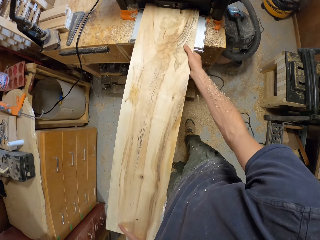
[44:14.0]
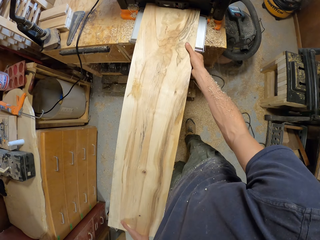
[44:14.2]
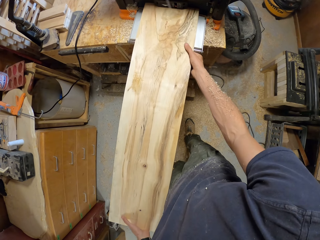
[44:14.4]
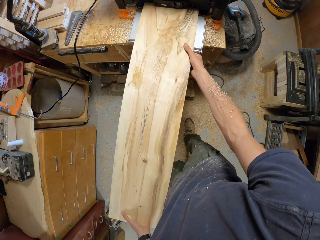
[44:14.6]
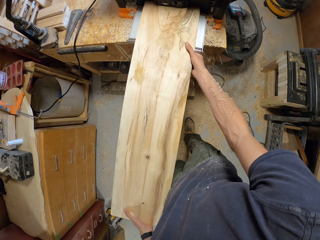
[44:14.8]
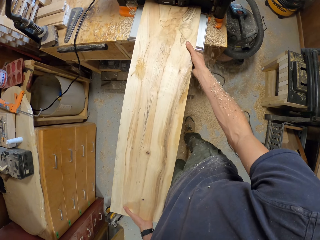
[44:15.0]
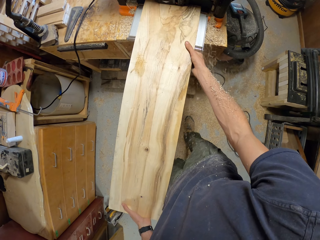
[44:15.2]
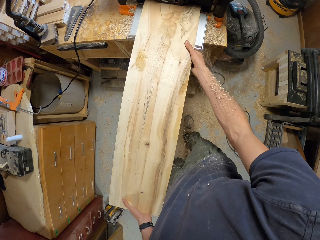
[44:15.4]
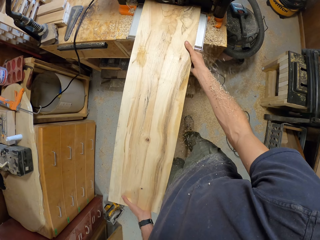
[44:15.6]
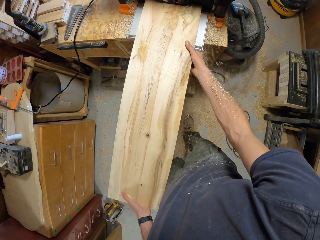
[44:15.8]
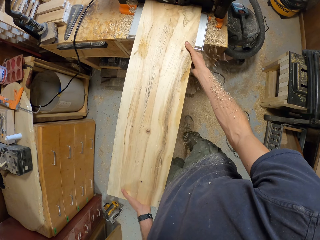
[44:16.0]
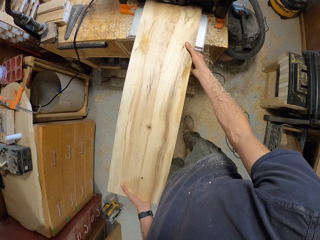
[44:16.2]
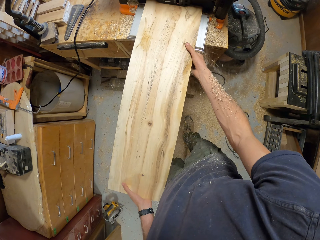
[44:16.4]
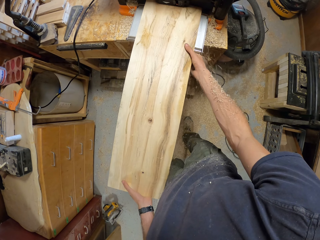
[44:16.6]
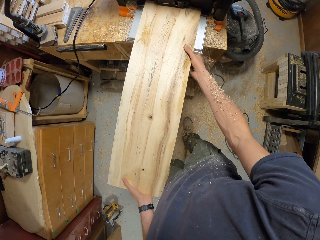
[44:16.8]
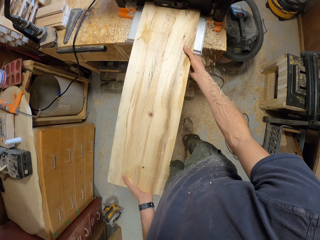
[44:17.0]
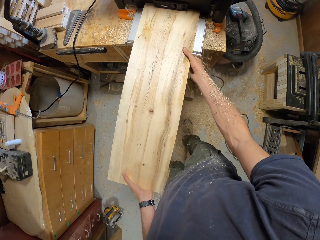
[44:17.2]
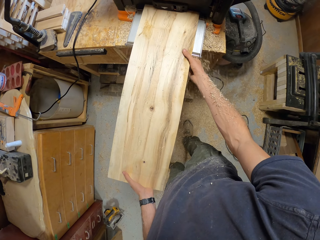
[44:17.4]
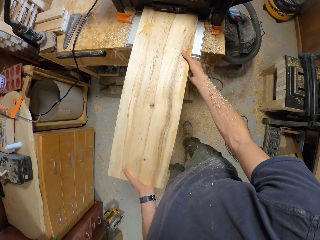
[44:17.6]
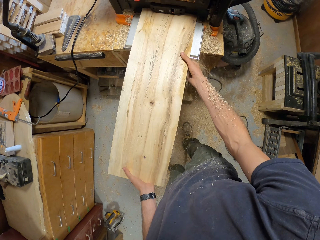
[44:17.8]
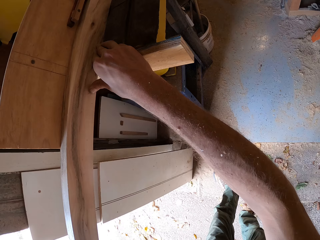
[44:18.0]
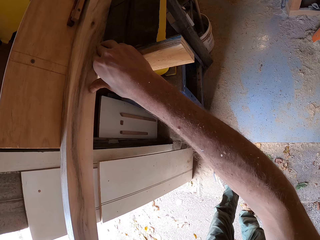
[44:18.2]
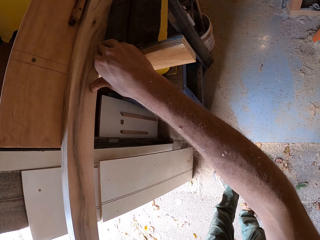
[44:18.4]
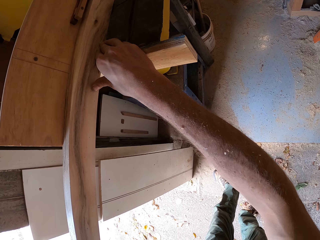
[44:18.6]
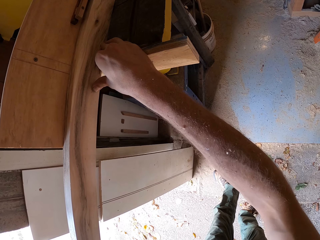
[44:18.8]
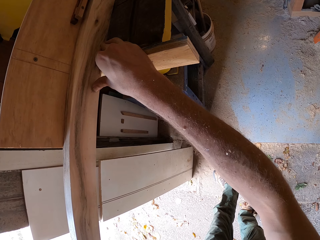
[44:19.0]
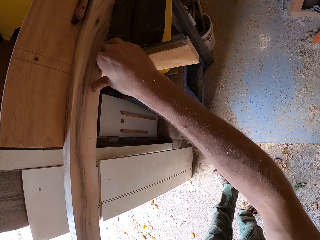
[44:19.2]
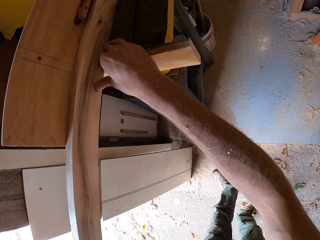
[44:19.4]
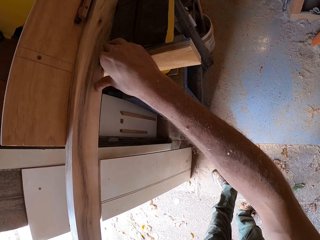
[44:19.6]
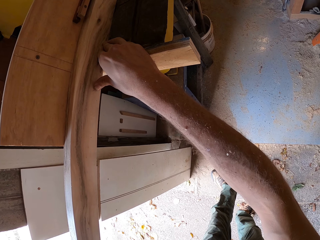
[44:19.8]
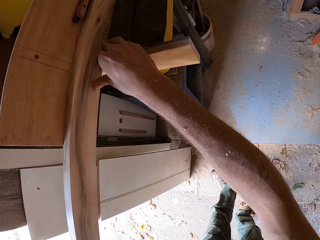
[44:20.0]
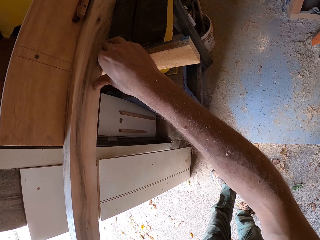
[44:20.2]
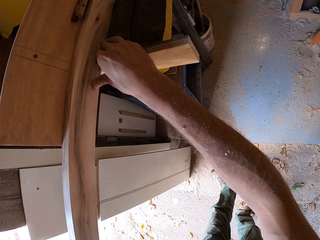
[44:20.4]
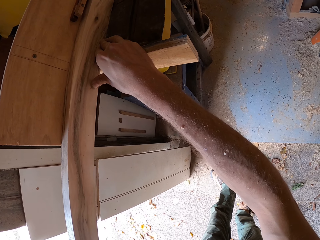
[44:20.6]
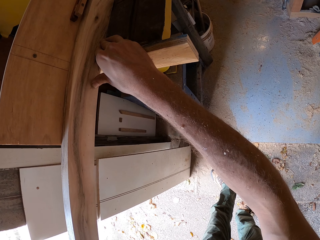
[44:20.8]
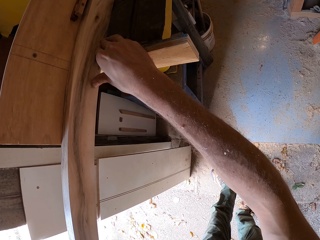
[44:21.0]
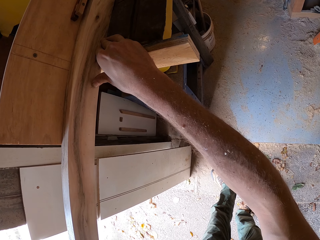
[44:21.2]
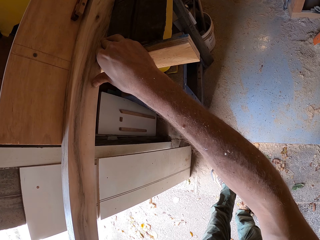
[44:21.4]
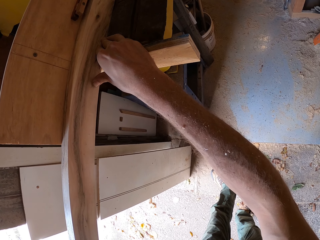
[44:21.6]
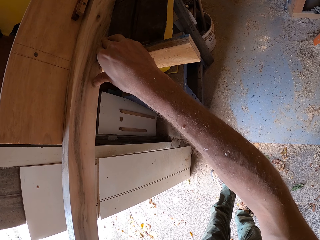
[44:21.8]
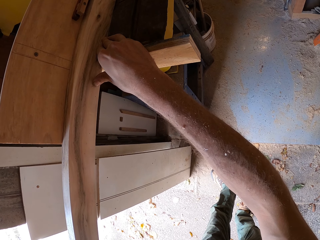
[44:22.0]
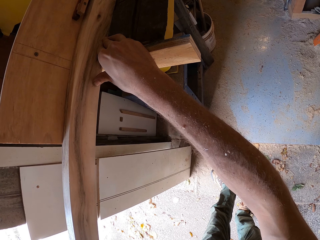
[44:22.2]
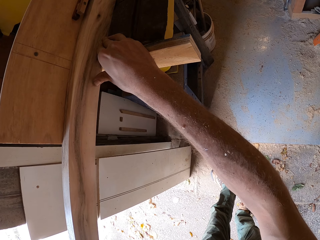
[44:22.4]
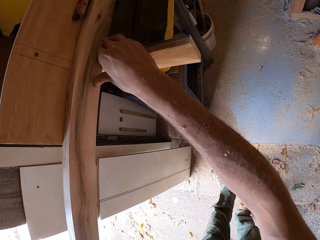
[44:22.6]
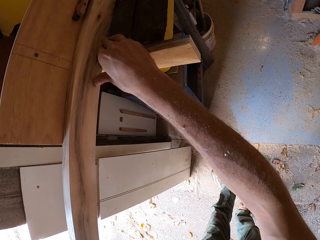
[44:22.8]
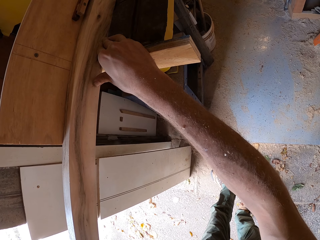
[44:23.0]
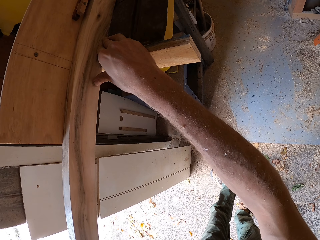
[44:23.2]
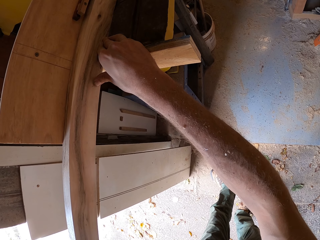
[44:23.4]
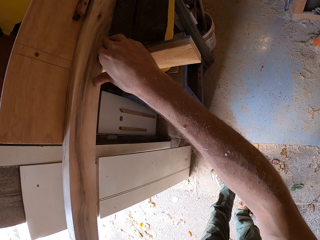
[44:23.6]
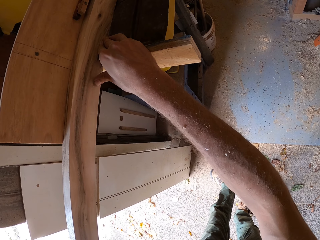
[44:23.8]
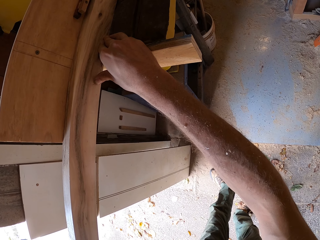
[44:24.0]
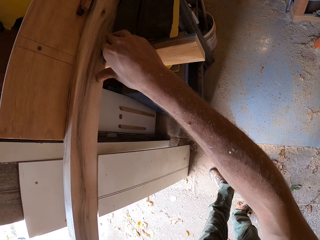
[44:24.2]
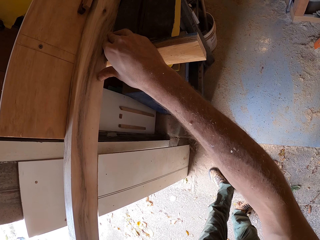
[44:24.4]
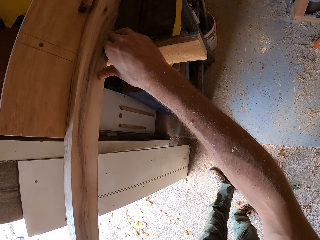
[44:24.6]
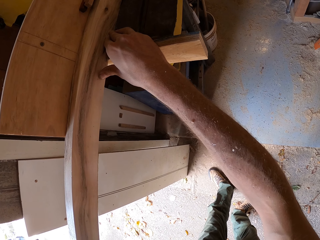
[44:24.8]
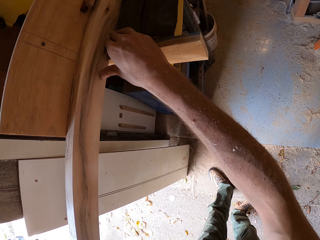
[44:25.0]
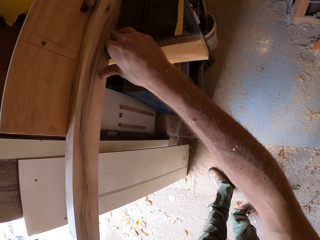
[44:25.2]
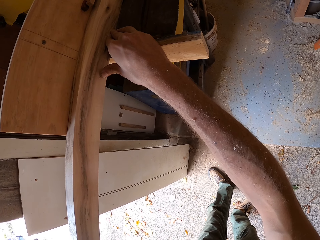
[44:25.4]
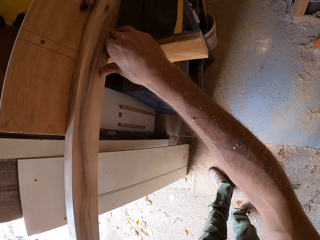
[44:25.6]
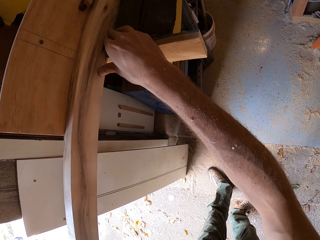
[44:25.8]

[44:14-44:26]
The camera wearer inserts the timber in the wood lathe. They place both hands on a piece of wood on a bandsaw. They adjust the timber.

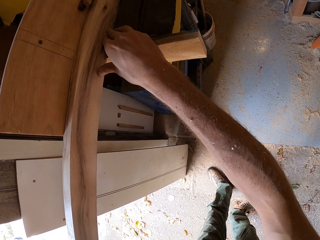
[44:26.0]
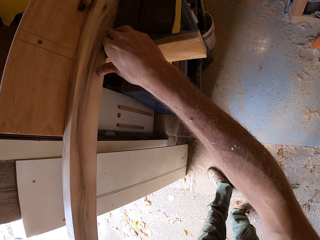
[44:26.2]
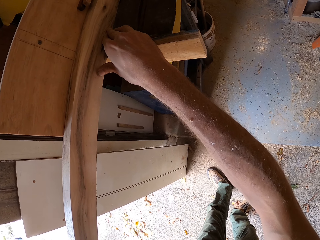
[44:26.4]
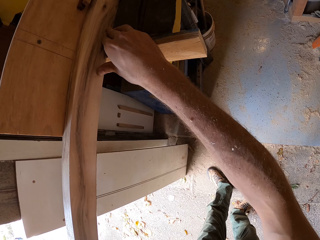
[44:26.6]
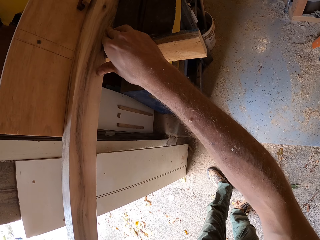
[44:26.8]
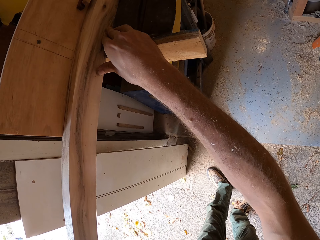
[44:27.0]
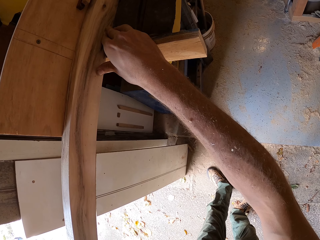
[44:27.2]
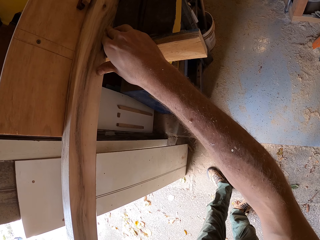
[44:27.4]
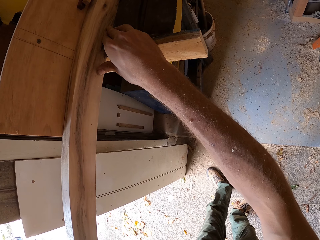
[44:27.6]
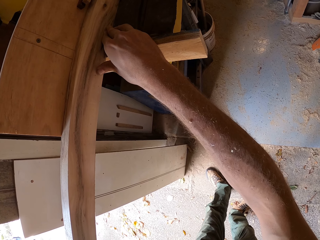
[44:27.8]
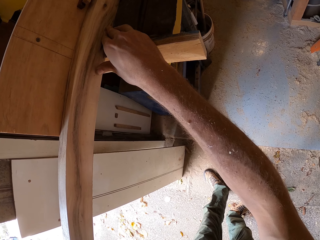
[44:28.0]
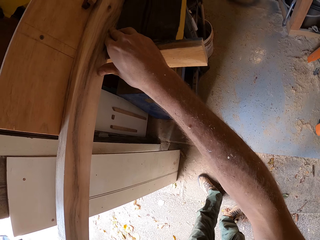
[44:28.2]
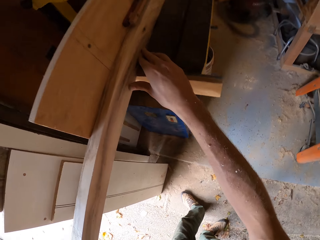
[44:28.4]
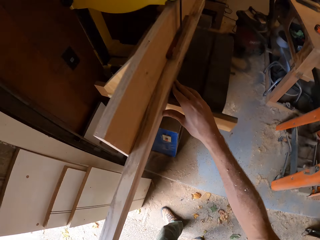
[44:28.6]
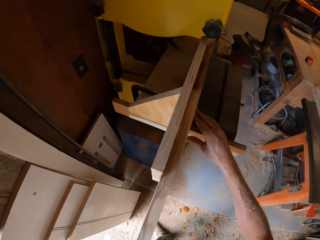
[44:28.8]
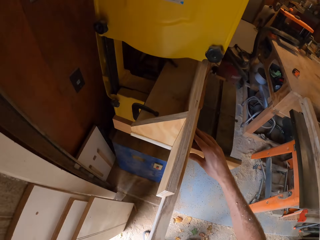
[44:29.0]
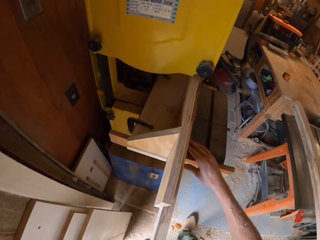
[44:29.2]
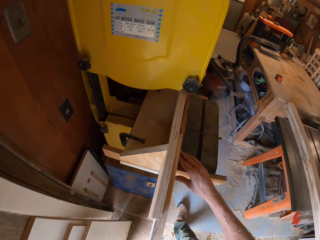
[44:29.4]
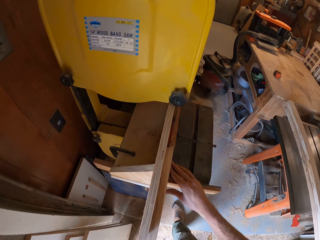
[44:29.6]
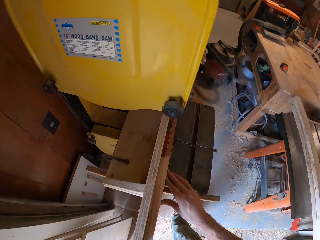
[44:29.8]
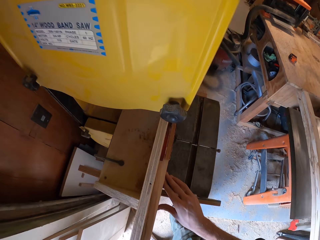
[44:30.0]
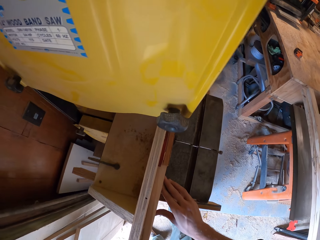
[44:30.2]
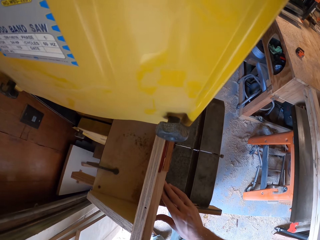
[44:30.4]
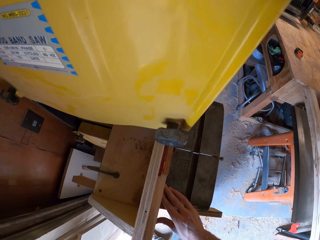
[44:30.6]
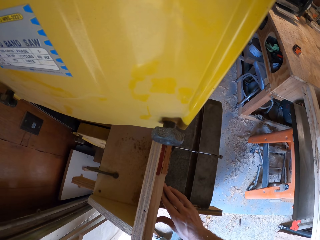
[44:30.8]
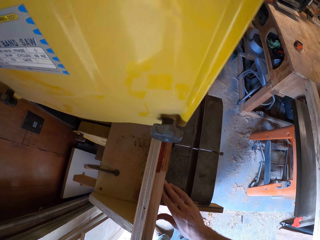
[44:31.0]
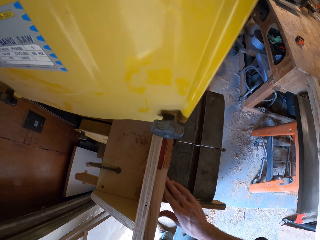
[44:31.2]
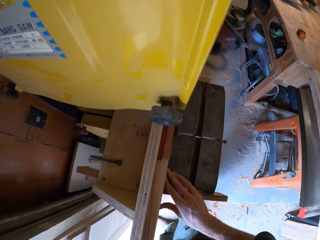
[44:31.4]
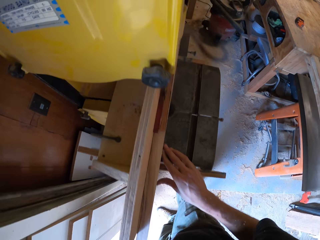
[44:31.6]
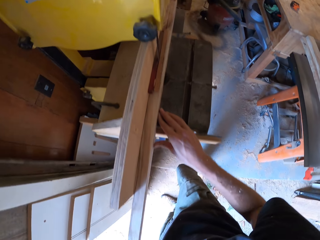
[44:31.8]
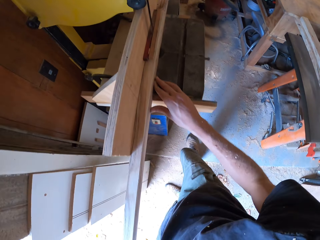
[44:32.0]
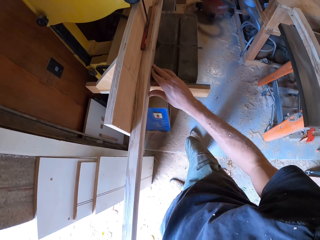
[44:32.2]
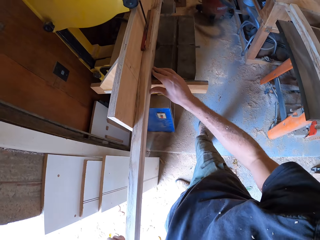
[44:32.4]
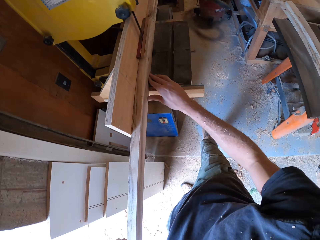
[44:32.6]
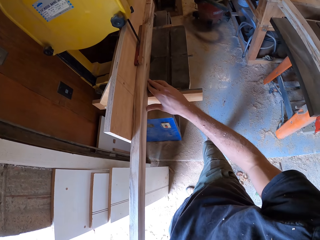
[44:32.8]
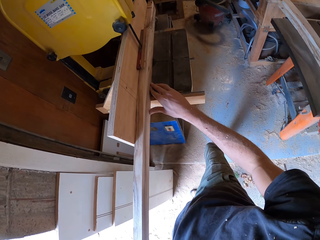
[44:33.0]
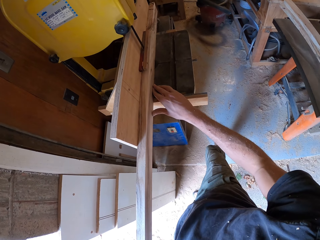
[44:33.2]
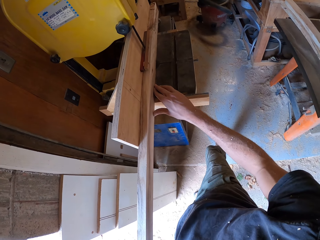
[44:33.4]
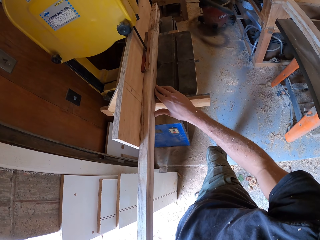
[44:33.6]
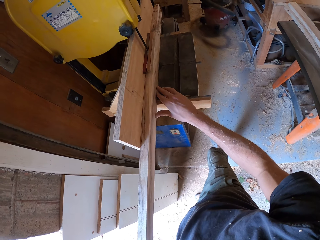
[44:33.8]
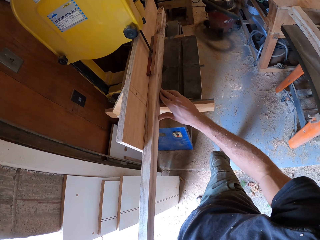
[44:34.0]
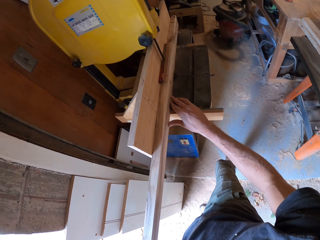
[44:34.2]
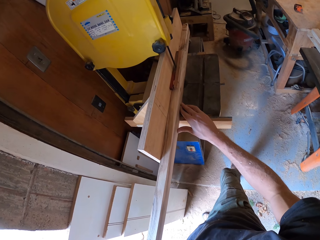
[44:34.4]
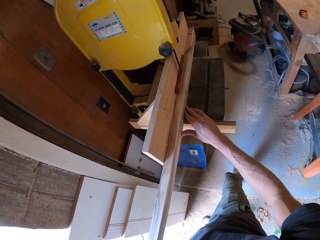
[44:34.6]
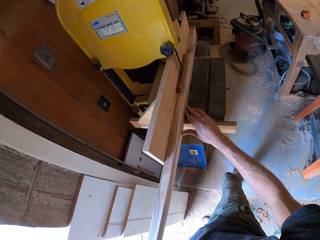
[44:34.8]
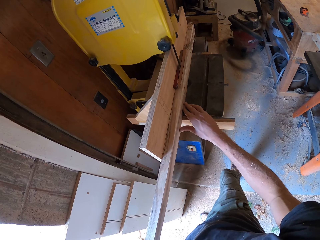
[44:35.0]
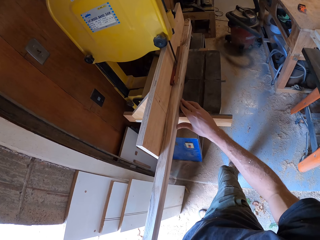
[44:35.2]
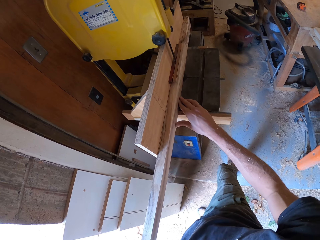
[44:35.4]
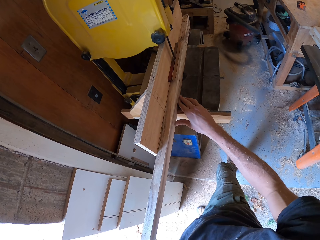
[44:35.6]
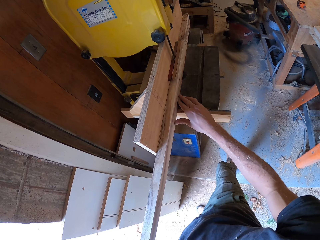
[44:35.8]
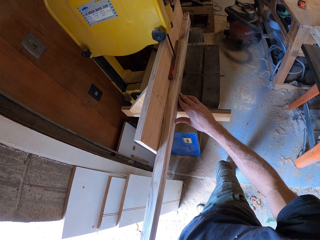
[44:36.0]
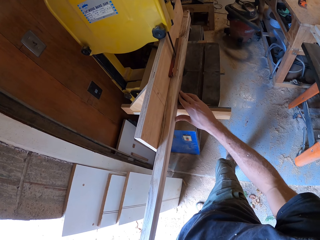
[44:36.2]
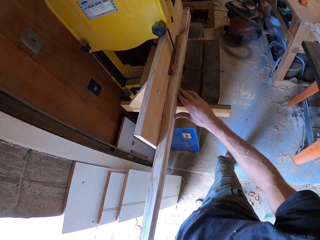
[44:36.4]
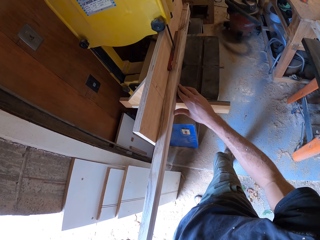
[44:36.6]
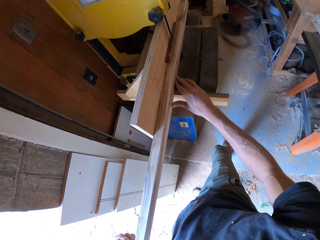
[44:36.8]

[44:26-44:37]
The camera wearer looks at the timber. They hold the timber.
